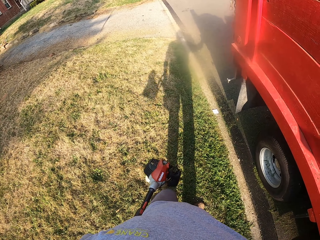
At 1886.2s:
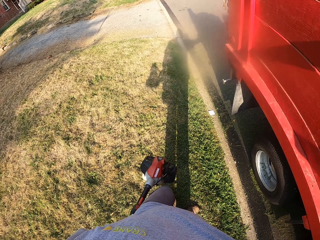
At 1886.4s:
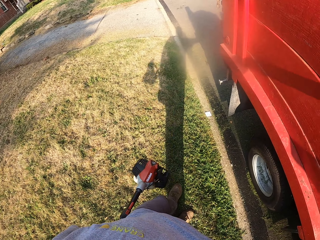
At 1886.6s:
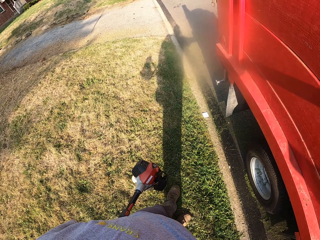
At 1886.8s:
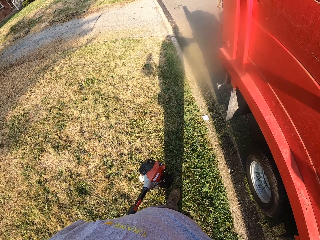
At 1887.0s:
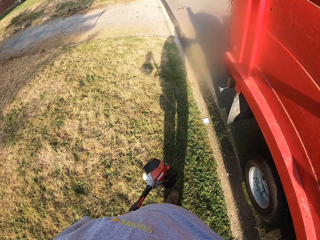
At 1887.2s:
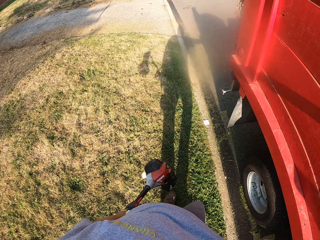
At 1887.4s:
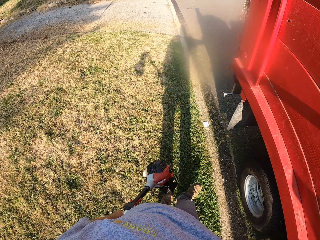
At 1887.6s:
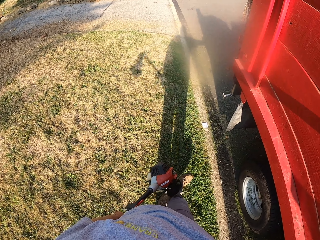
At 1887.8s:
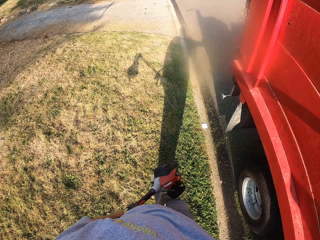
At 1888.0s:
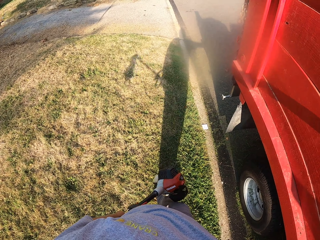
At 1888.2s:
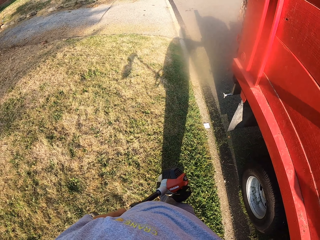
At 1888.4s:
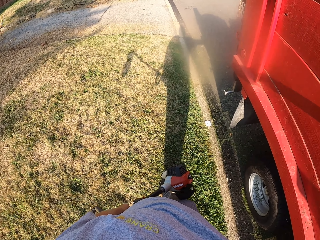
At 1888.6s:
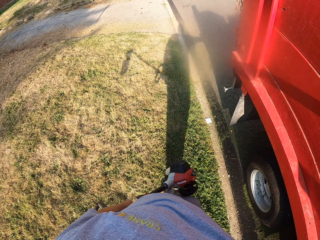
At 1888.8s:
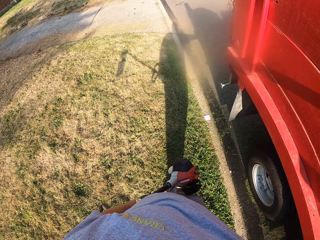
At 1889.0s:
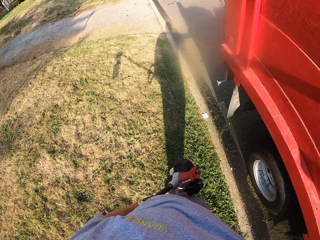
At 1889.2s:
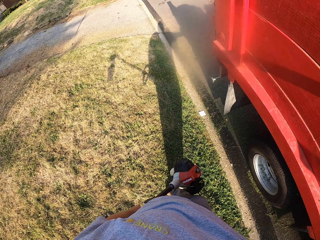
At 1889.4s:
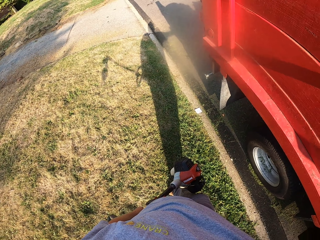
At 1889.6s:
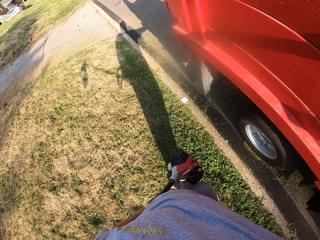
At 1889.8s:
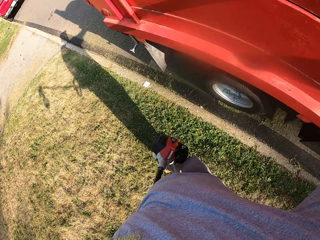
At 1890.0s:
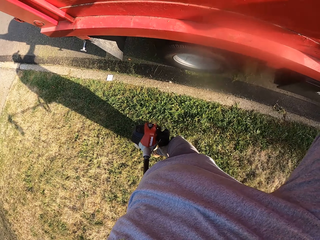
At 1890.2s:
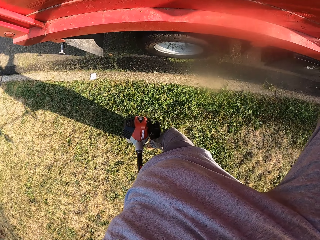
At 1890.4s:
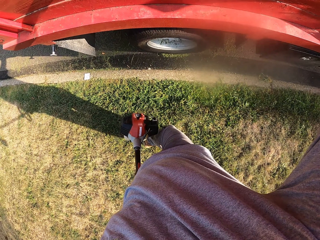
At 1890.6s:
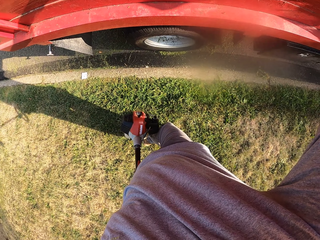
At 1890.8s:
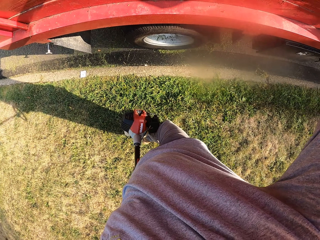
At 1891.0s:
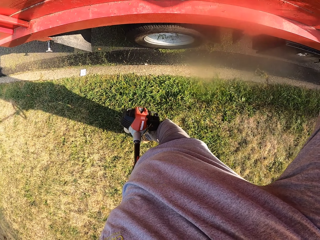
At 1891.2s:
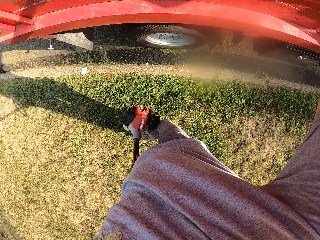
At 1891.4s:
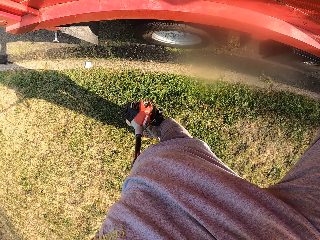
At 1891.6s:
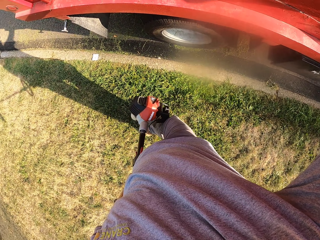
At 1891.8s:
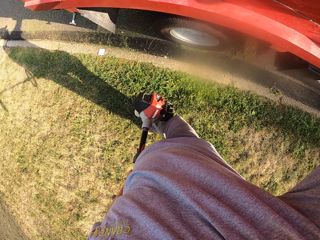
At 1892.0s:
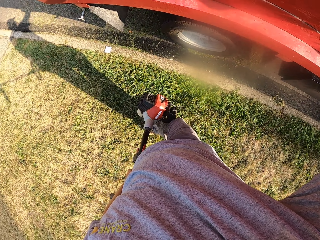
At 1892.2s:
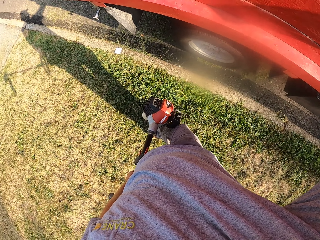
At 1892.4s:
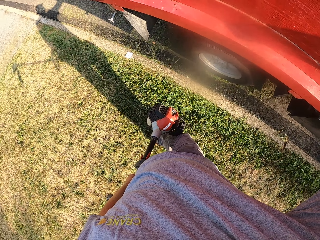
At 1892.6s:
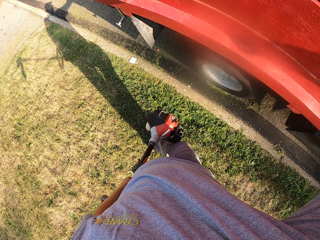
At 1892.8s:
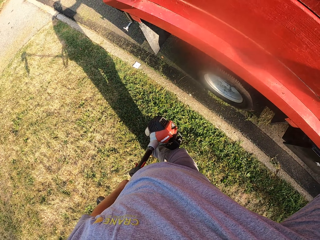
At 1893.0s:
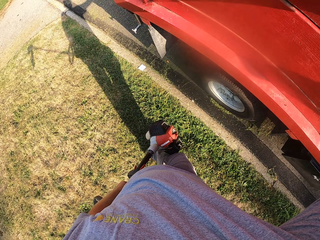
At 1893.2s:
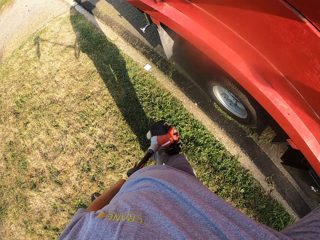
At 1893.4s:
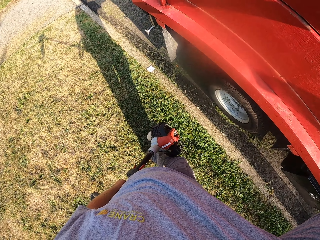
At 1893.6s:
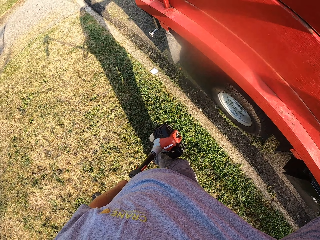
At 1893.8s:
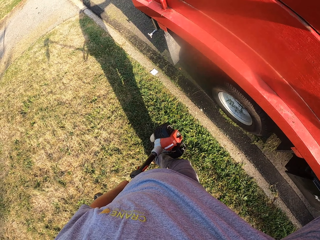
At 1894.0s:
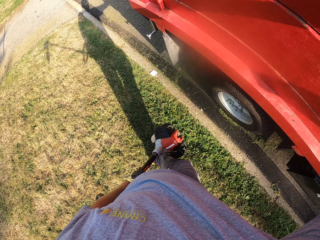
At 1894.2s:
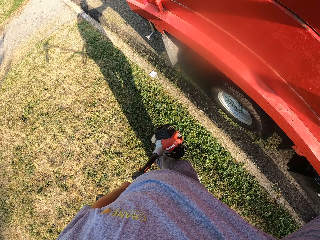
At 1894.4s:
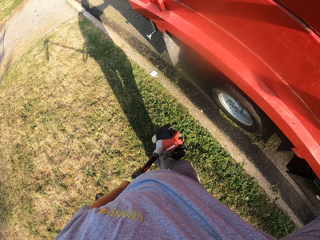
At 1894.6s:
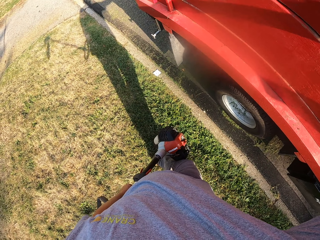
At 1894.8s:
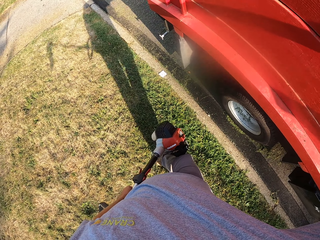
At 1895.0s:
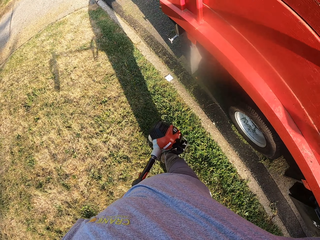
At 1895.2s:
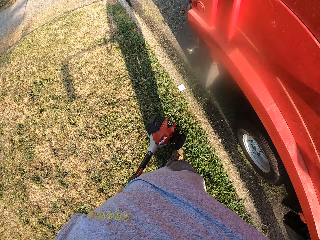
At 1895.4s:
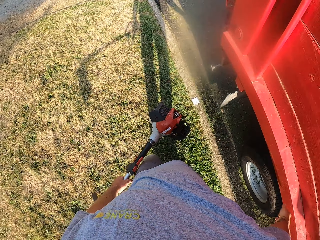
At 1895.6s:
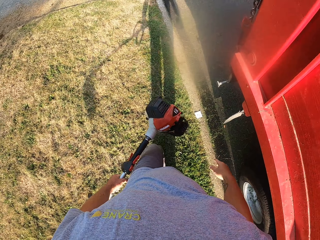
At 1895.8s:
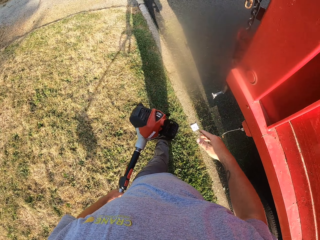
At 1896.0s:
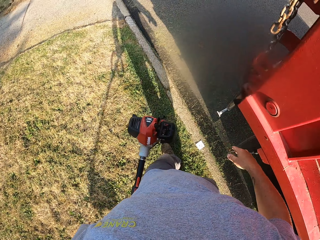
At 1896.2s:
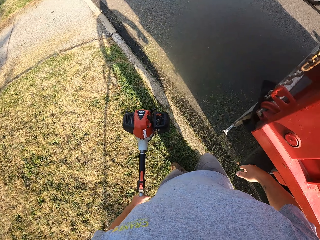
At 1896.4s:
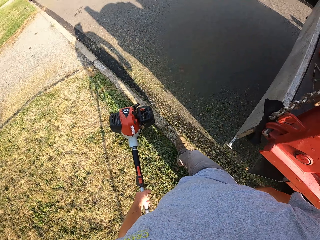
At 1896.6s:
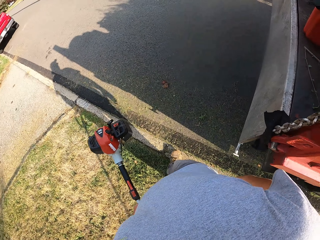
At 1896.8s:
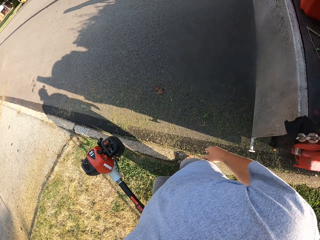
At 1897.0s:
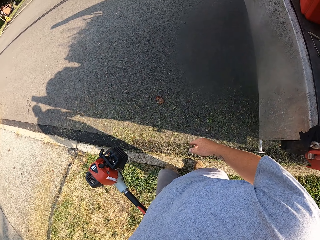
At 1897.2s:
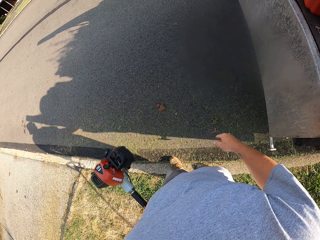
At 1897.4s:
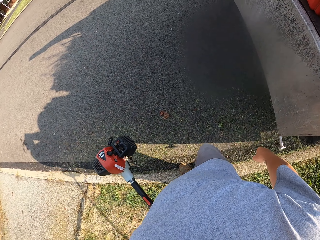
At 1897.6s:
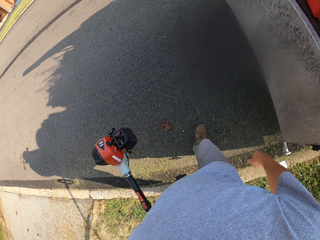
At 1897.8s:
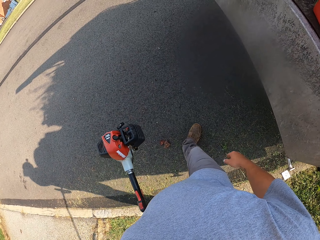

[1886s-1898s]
The camera wearer holds a lorry. They stare at the truck, cross legs and look around. They walk near the lorry. They walk around the compound.

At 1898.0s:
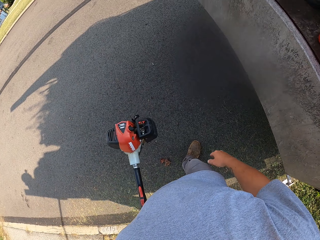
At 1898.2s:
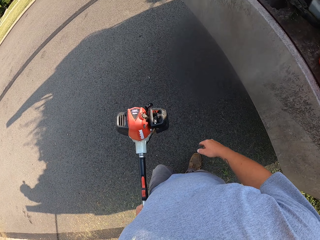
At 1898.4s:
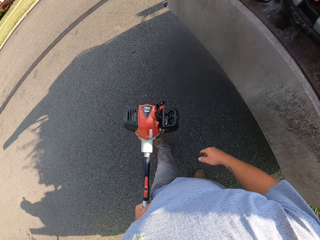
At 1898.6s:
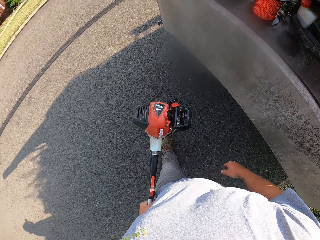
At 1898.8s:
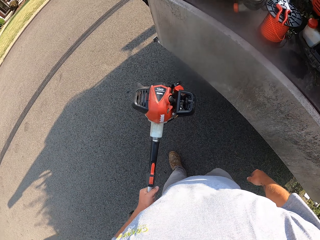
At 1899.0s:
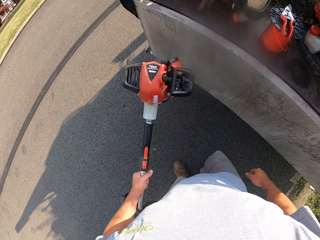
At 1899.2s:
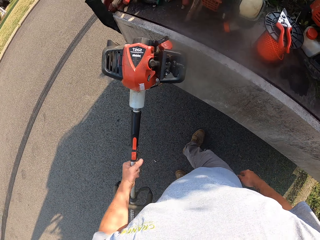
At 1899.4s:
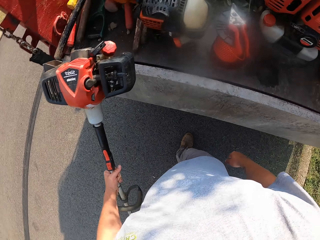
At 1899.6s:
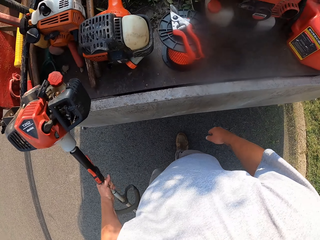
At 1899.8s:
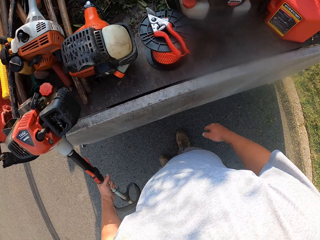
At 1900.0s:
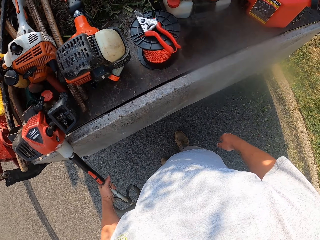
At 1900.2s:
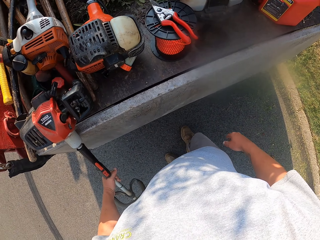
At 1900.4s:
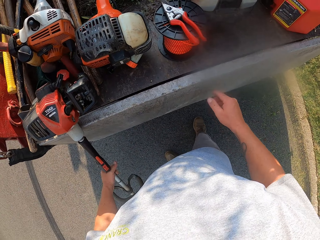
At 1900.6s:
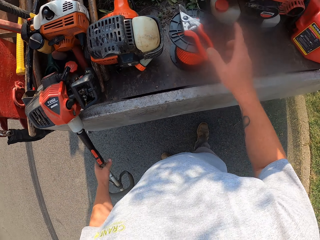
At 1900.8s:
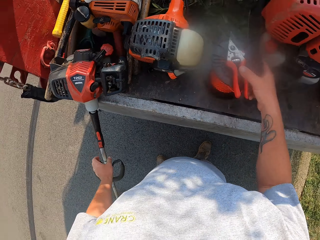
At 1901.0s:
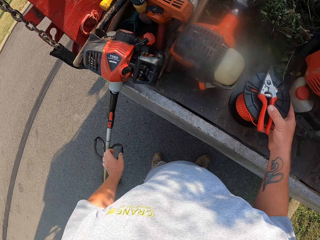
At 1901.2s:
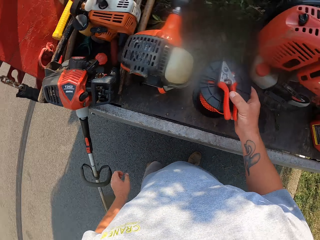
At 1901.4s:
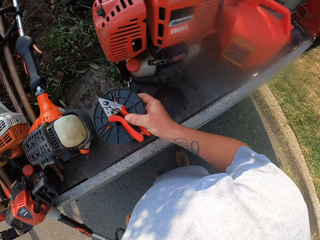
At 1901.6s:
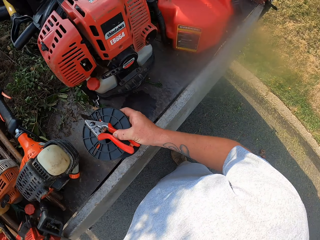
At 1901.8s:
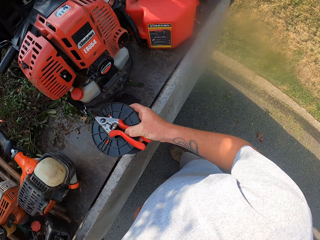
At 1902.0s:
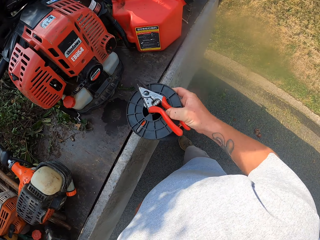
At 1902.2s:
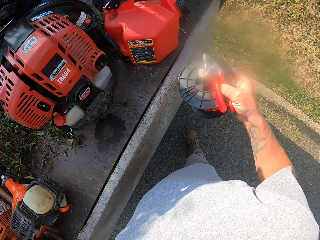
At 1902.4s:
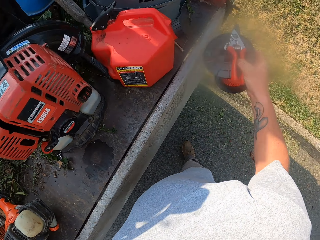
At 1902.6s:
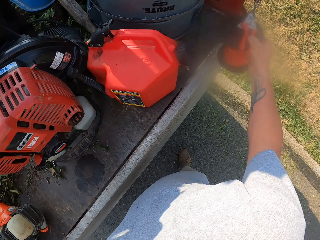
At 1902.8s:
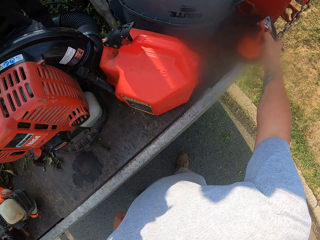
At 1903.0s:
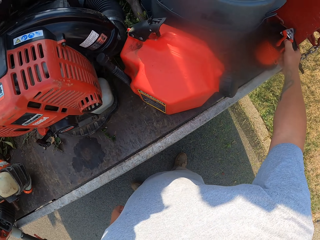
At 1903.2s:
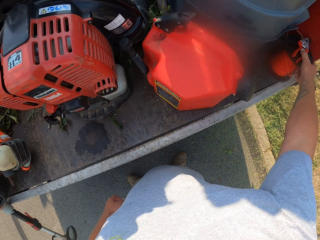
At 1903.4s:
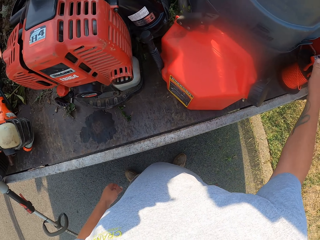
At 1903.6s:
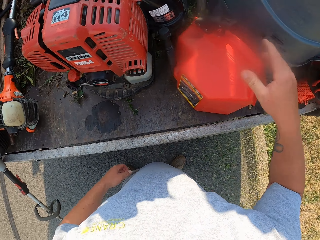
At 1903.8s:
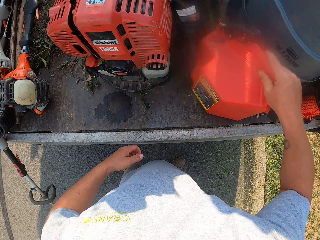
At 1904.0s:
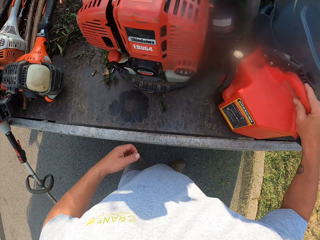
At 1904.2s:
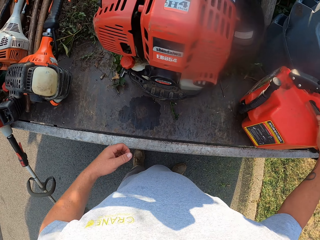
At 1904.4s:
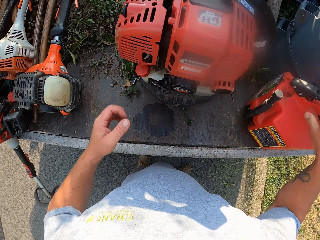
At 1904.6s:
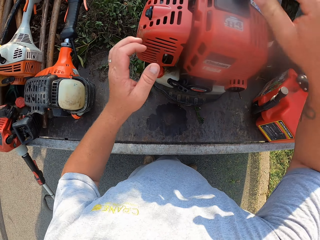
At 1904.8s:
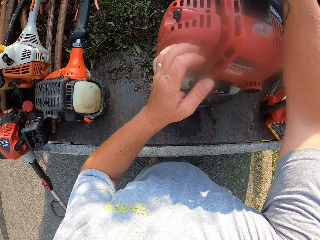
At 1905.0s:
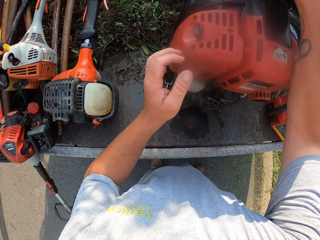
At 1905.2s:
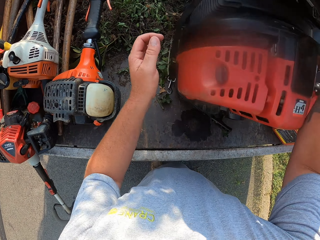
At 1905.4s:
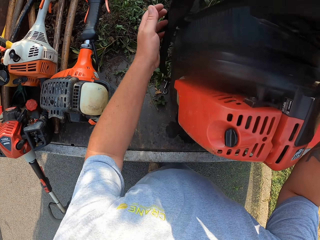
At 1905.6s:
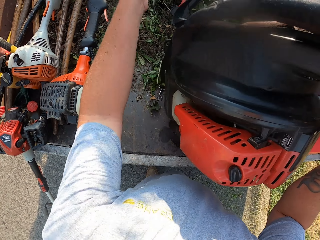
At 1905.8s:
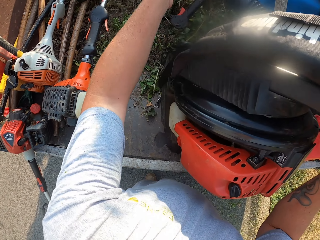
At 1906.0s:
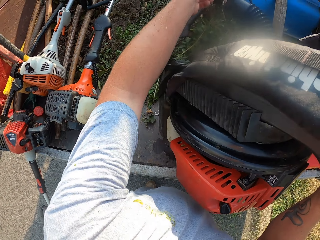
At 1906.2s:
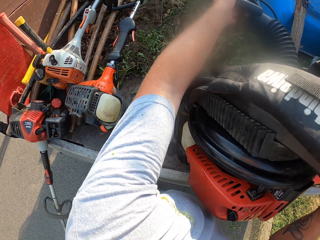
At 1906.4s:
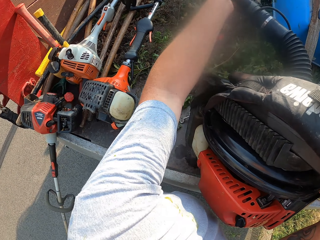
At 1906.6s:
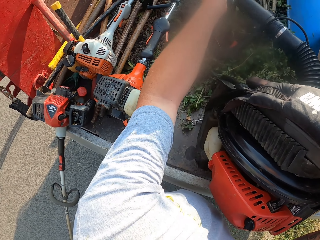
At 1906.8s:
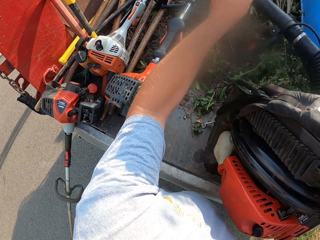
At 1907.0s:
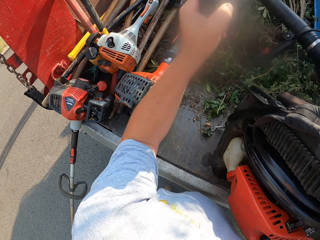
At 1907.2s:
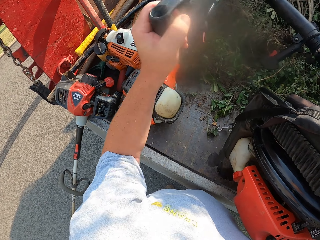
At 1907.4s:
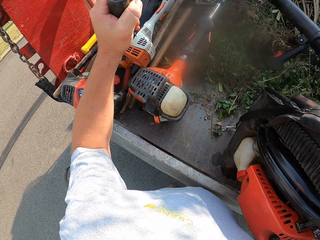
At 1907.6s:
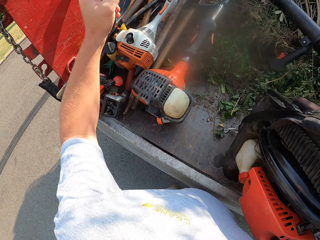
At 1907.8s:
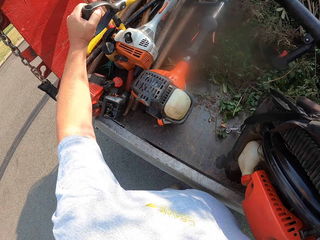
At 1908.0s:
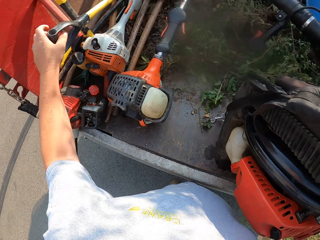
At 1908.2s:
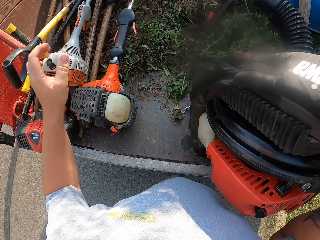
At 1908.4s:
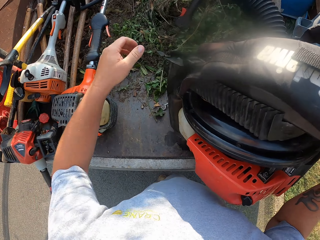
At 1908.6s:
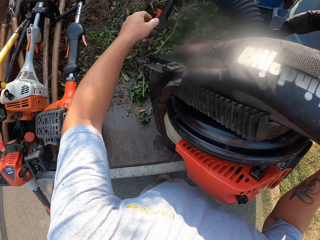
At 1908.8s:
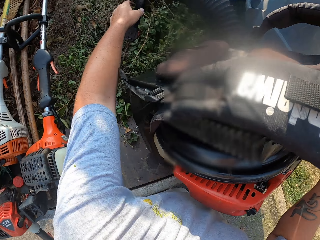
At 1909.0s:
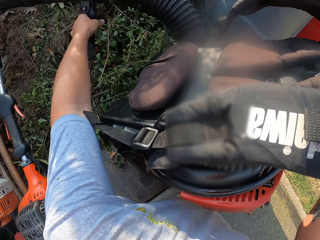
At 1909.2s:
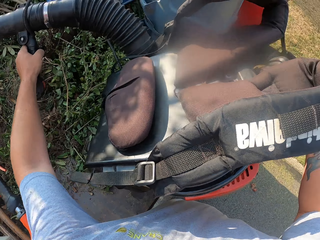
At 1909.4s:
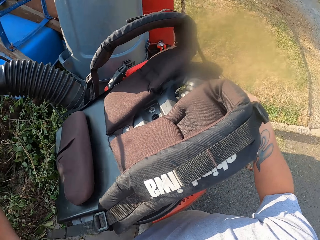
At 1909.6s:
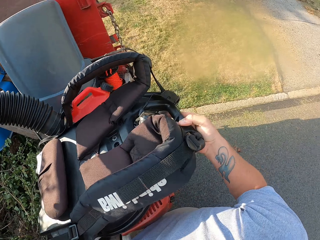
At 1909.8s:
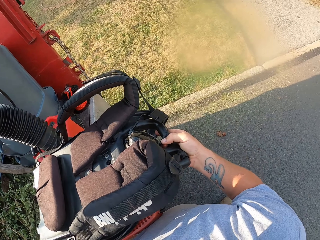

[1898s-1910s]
The camera wearer places a brush cutter against a lorry. They pick a trimmer. They pick pliers and a holder. They place the pliers and the holder in the lorry. They put the trimmer aside. They move a jerrycan in the lorry. They lift a leaf blower. They hold the spraying machine.
